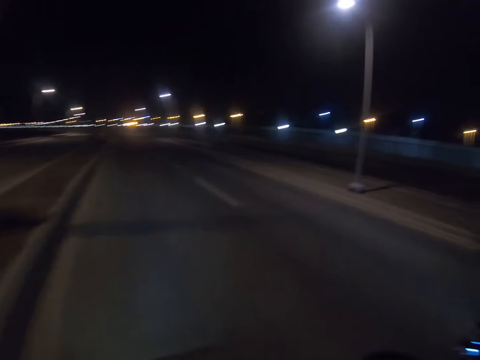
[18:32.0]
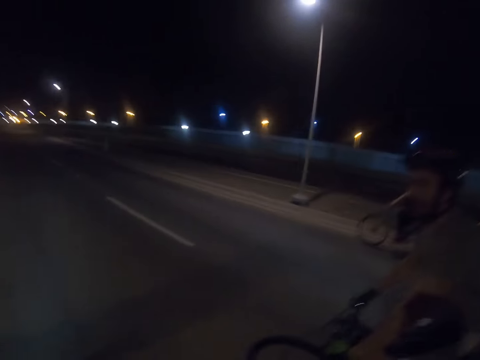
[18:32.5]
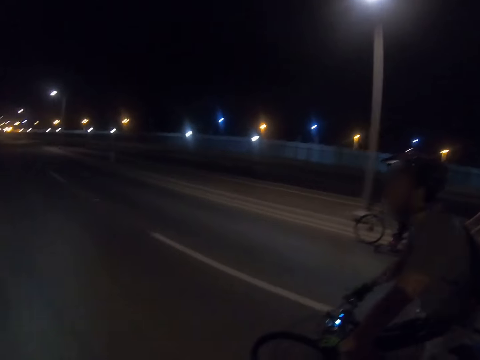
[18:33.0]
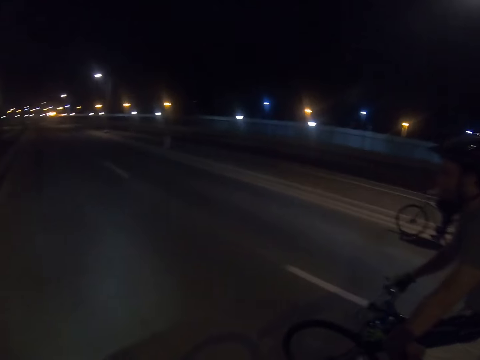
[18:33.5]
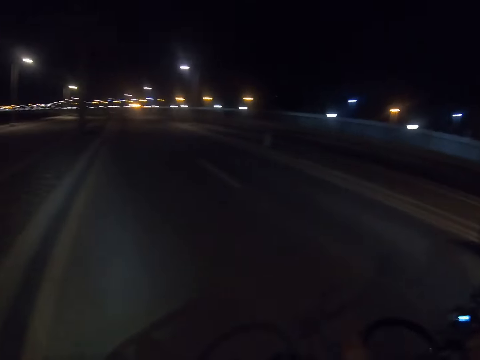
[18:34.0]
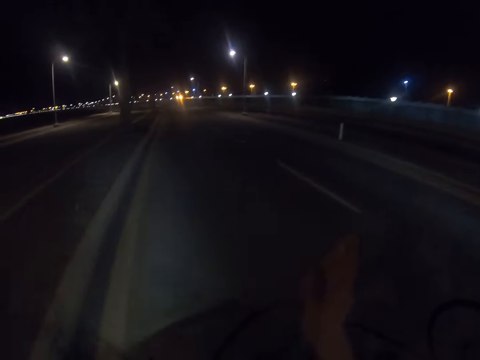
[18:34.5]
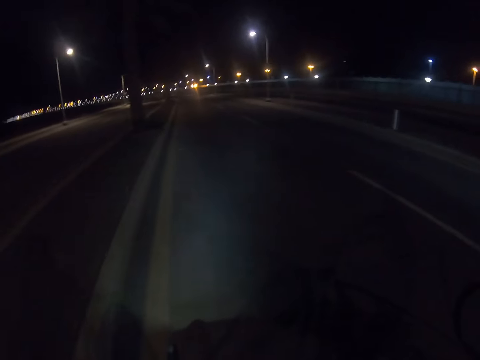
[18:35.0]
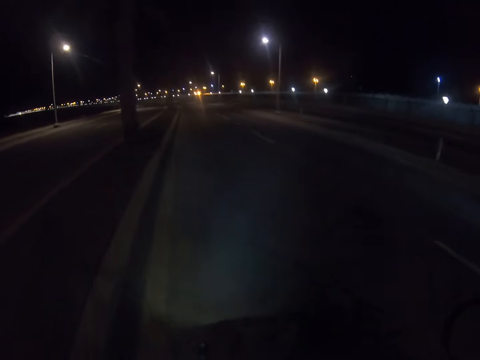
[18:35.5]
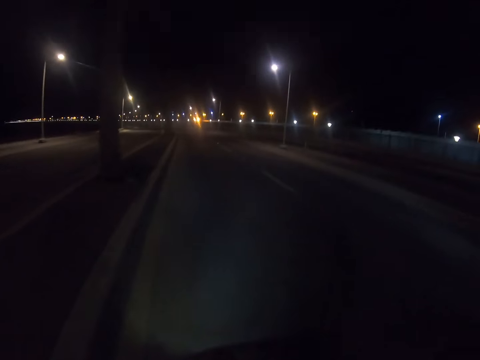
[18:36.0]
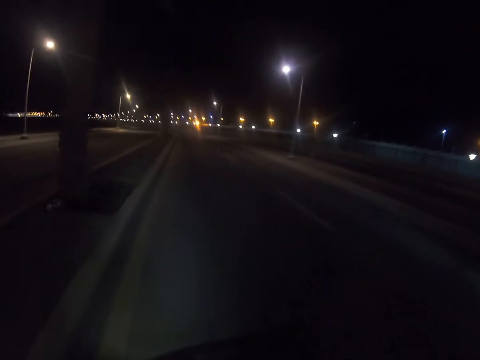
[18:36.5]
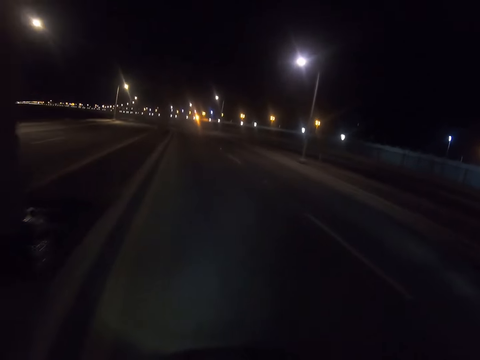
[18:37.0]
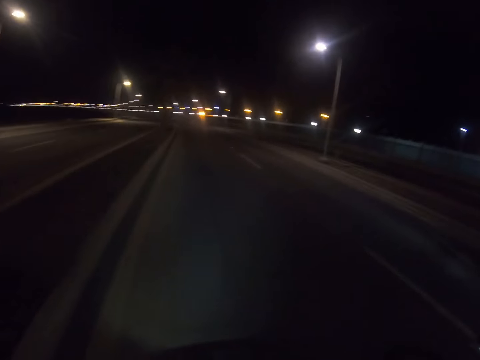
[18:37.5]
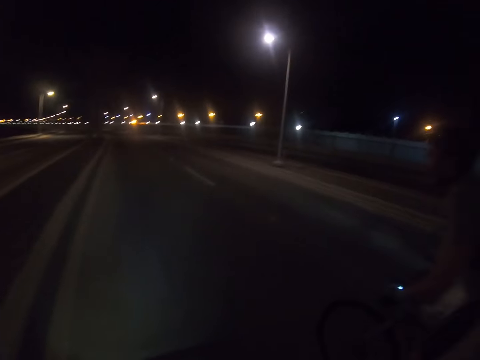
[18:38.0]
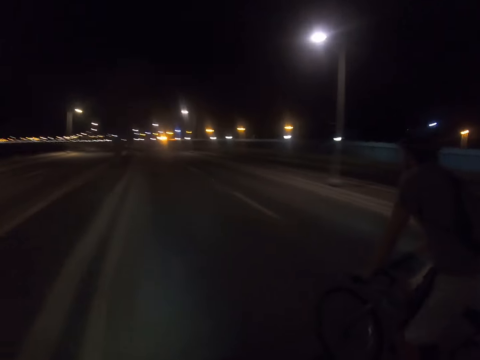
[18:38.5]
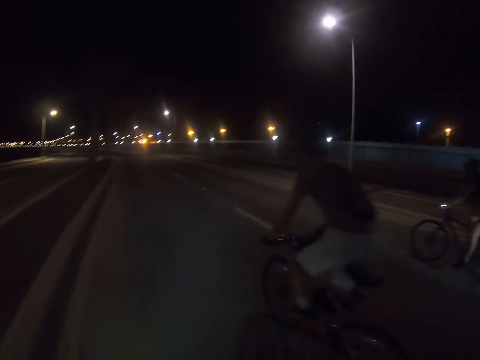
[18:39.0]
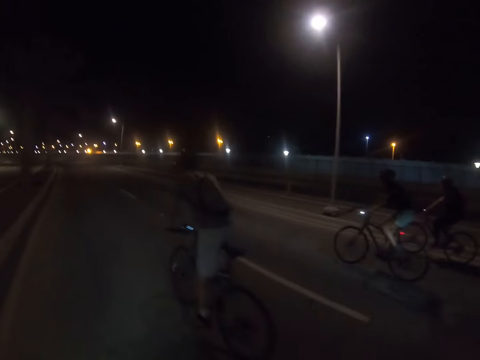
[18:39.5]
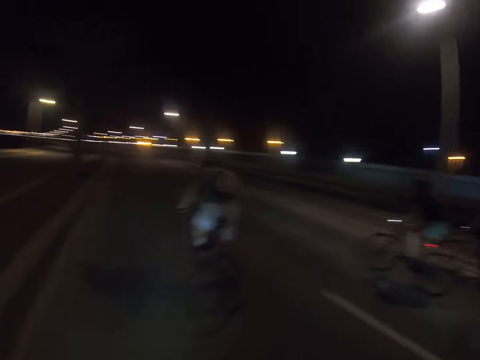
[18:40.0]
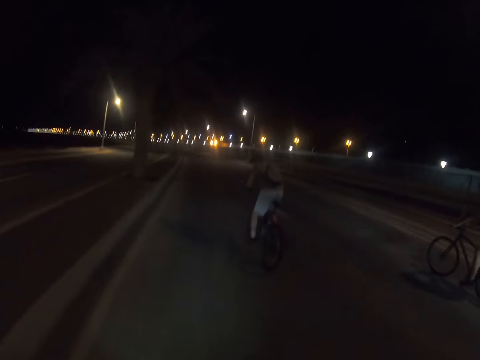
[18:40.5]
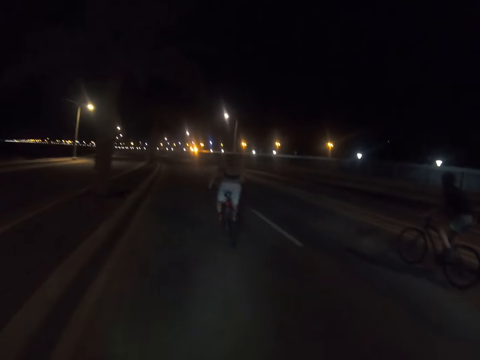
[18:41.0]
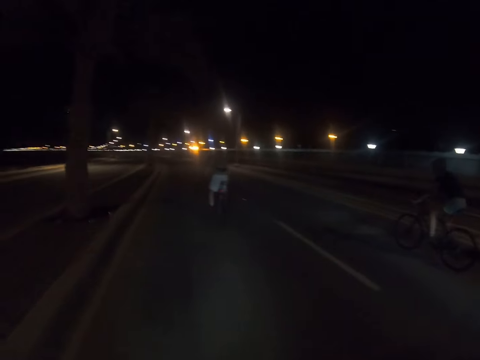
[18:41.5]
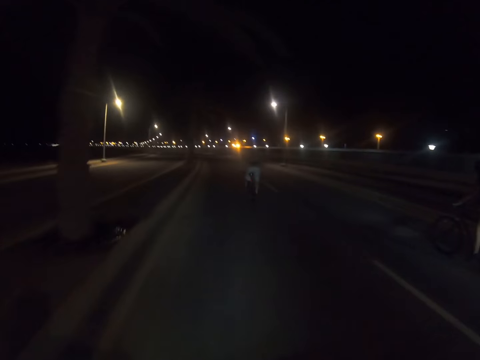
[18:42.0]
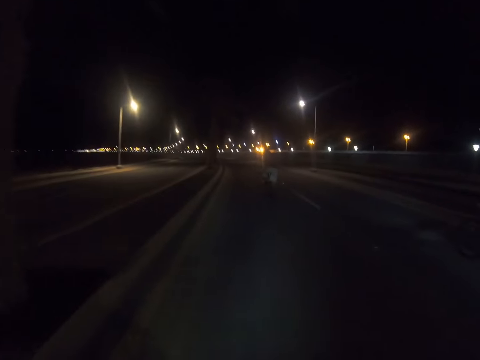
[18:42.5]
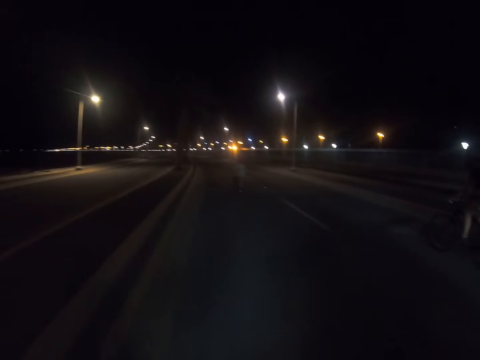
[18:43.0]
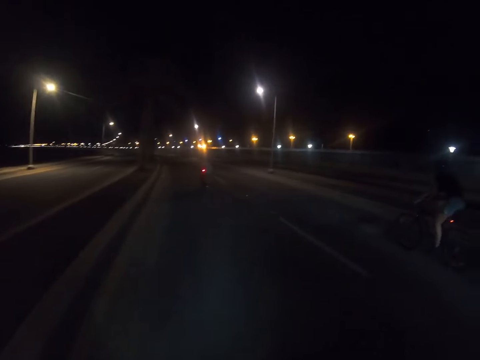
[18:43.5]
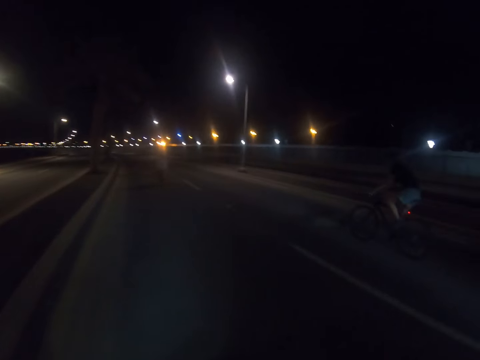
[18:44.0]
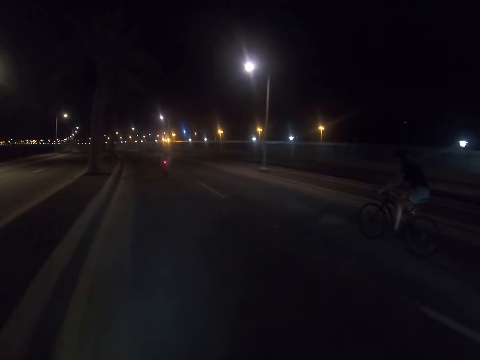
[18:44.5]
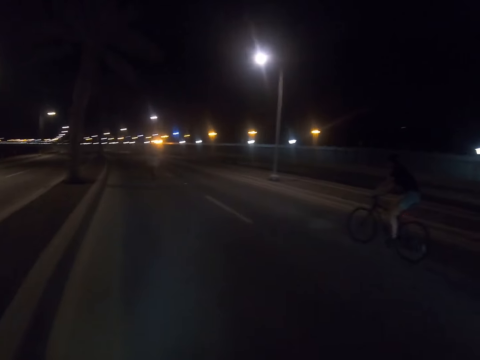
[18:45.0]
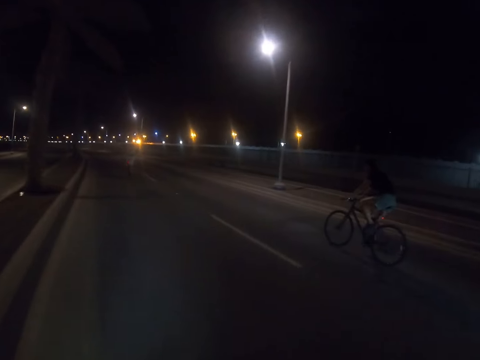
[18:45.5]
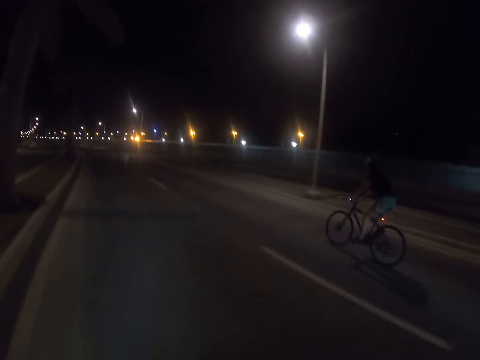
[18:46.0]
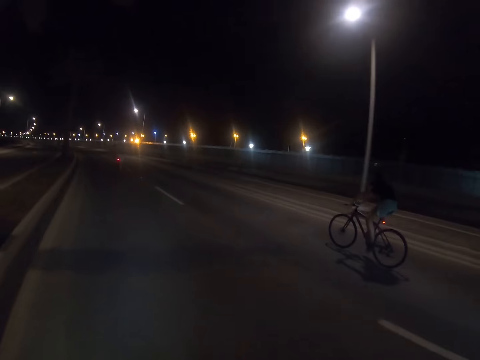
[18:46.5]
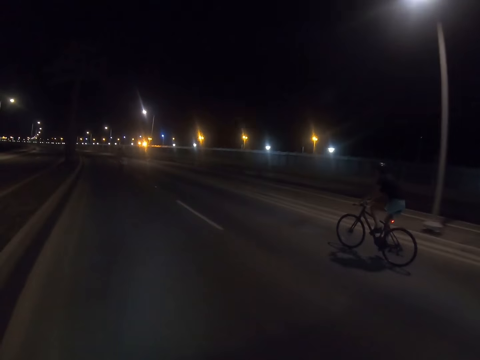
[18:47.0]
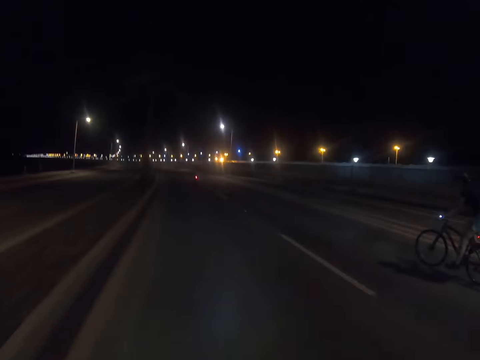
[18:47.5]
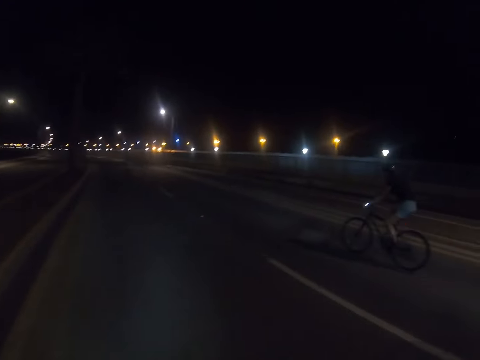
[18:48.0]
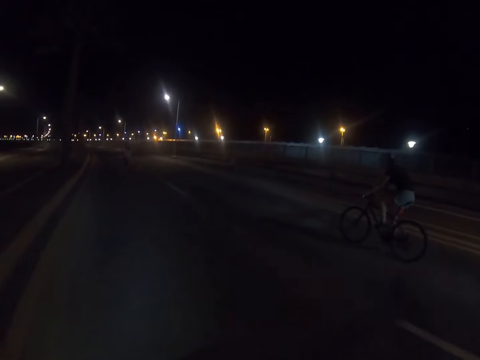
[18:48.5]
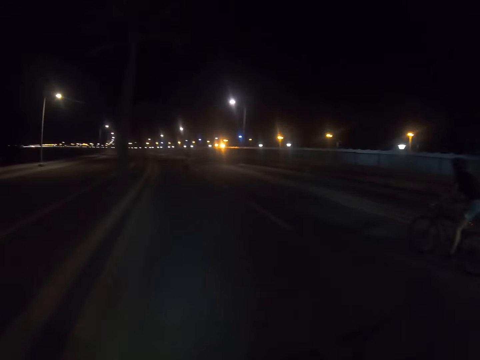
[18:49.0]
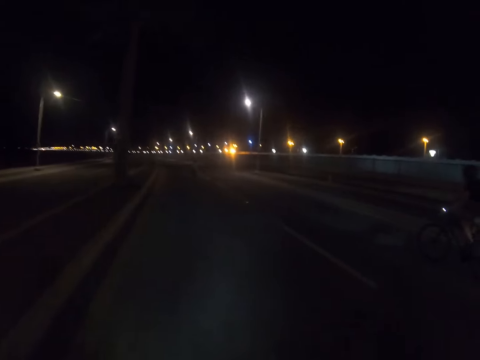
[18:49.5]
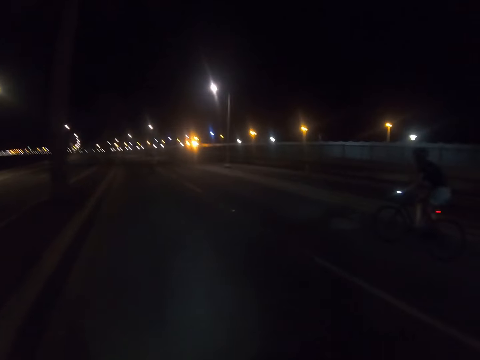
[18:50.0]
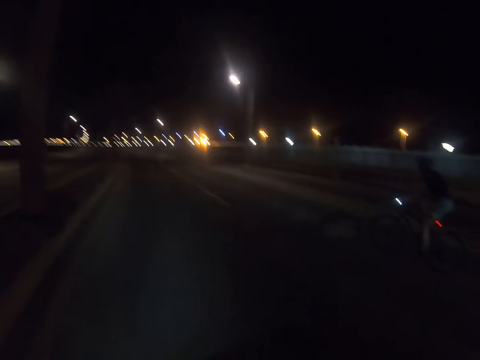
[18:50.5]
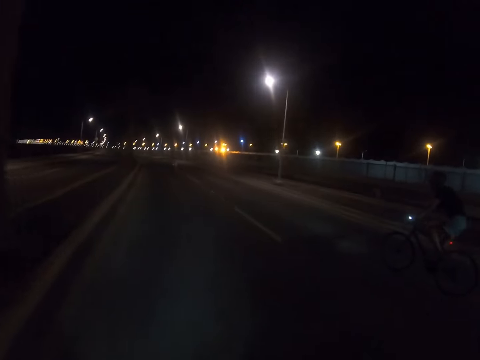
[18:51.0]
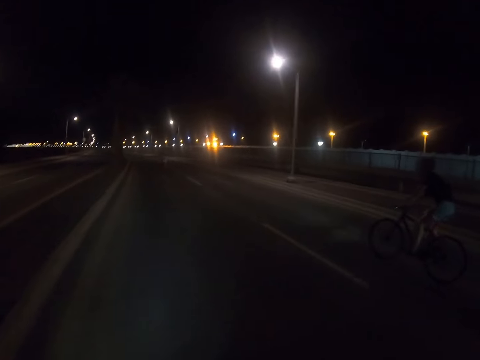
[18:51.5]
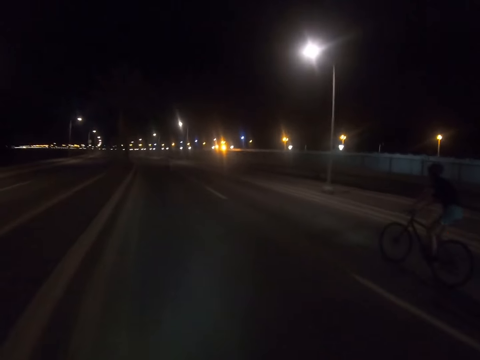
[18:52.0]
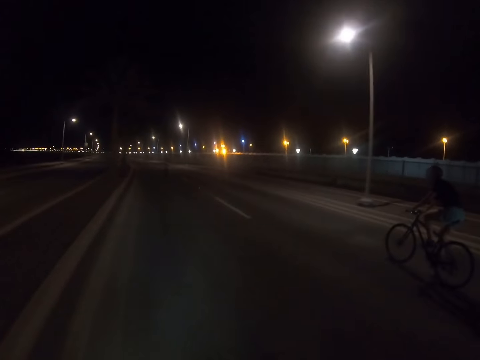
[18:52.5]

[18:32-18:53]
The camera wearer looks around the road. A man cycles a bike on the road. The camera wearer gestures with his right hand. He cycles a bike on the road. The man cycles the bike on the road. Another man cycles a bike on the road. A third man cycles the bike on the road. The camera wearer cycles the bike on the road.

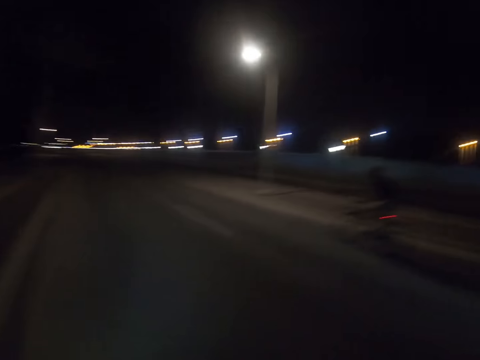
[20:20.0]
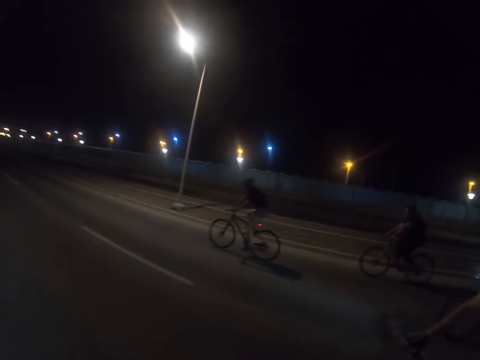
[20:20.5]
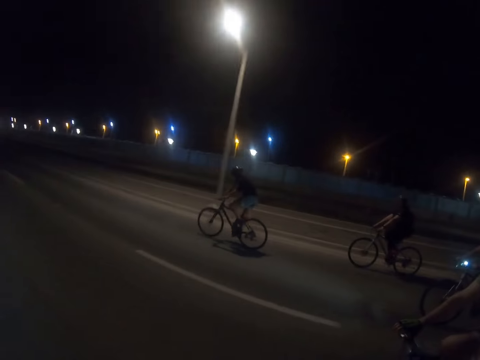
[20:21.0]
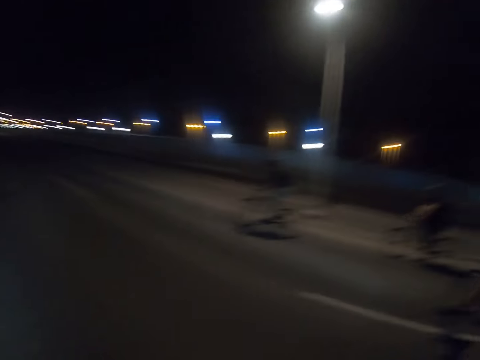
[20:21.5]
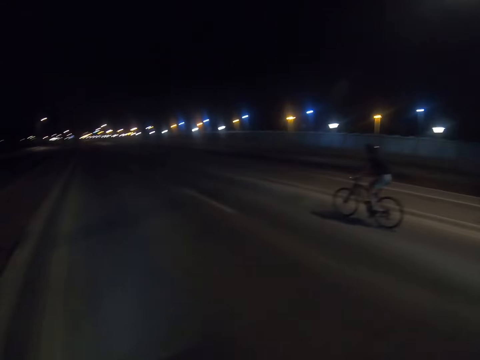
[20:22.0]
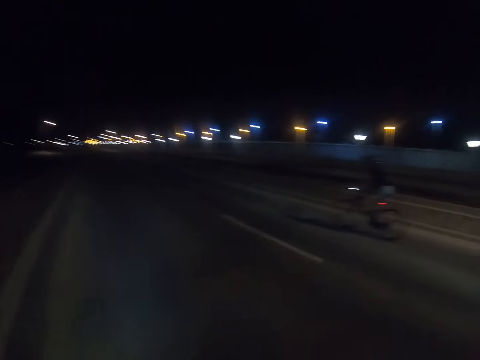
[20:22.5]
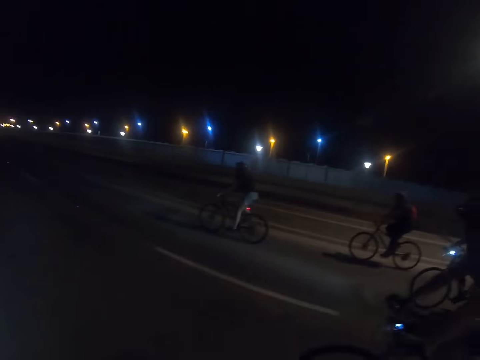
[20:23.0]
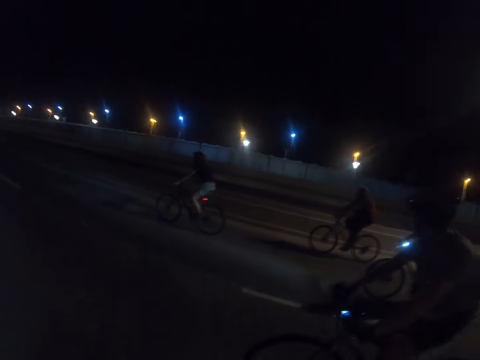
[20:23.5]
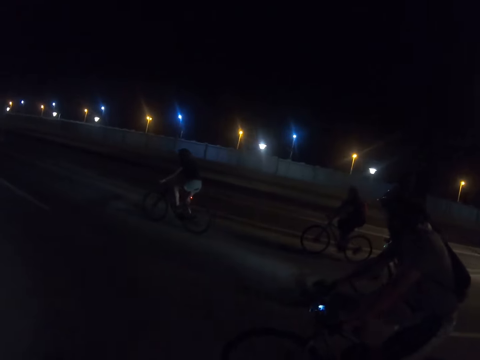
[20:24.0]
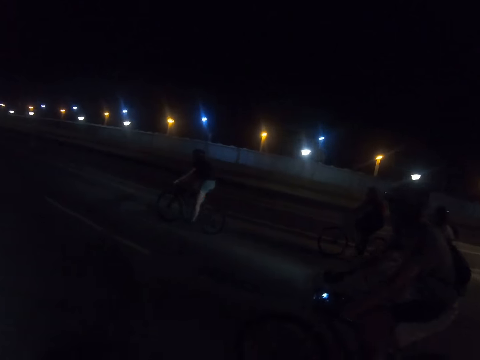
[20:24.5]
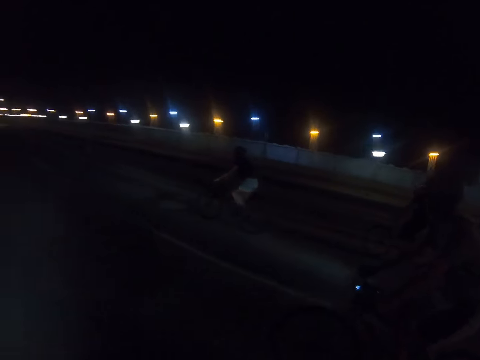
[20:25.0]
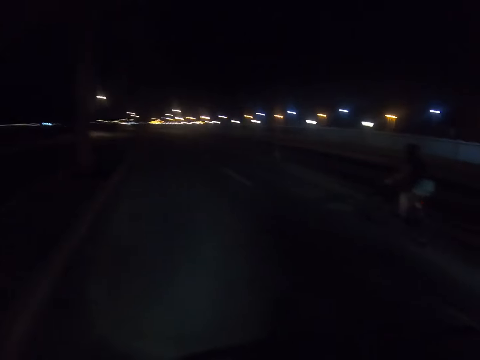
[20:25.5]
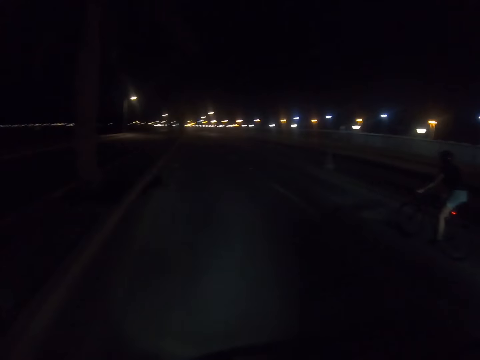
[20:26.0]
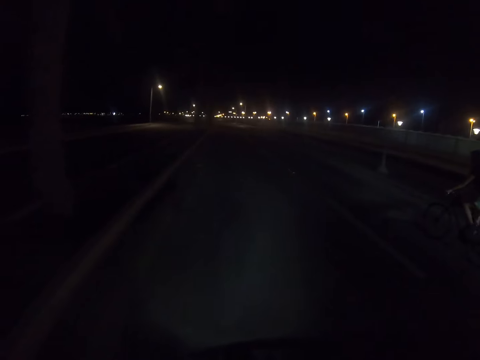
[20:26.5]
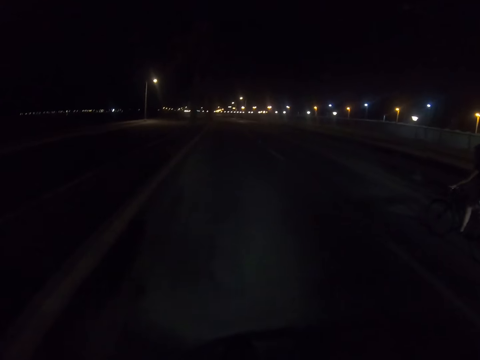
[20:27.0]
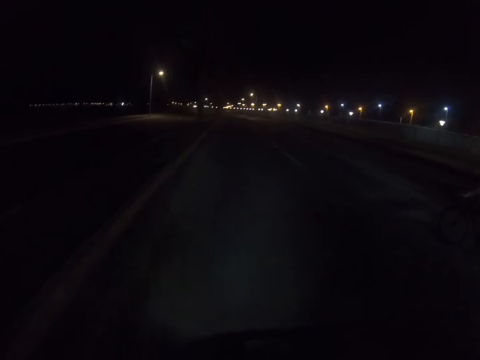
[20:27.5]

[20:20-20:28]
The camera wearer looks around the road.
